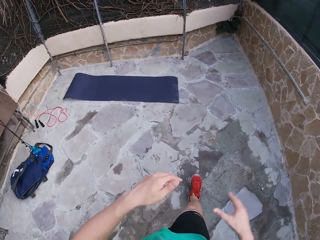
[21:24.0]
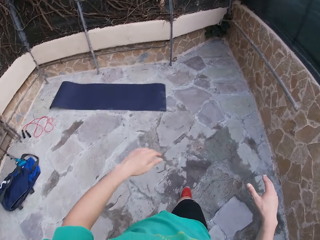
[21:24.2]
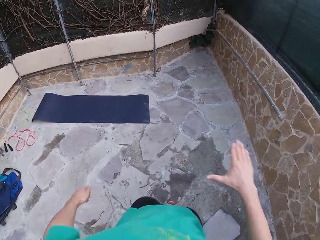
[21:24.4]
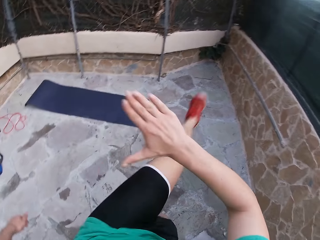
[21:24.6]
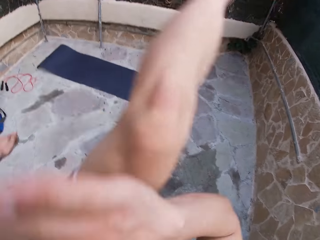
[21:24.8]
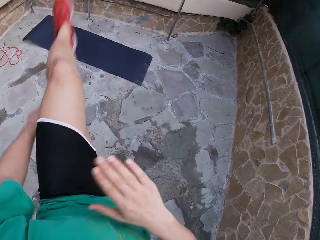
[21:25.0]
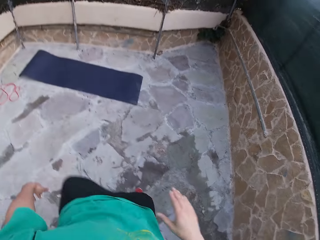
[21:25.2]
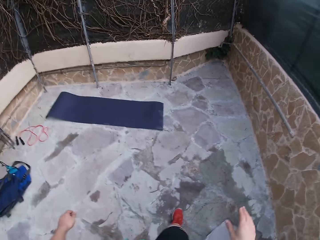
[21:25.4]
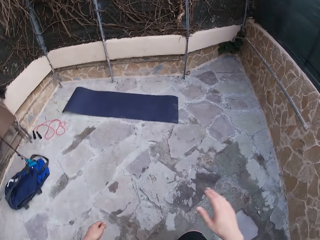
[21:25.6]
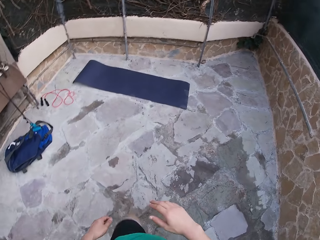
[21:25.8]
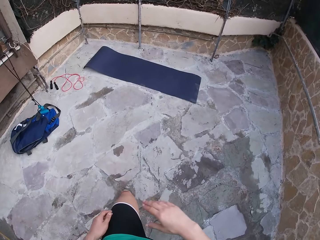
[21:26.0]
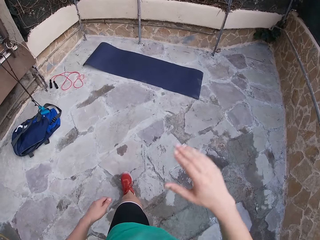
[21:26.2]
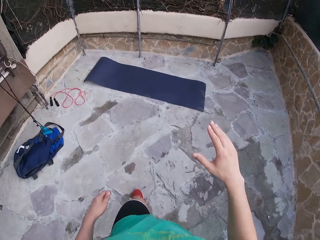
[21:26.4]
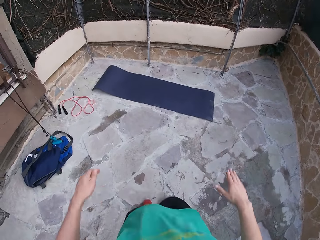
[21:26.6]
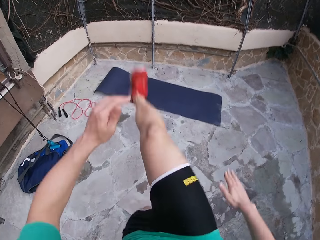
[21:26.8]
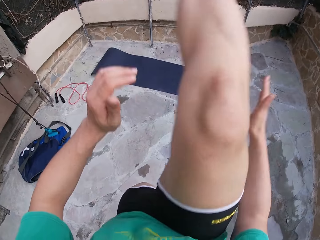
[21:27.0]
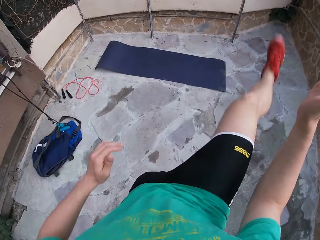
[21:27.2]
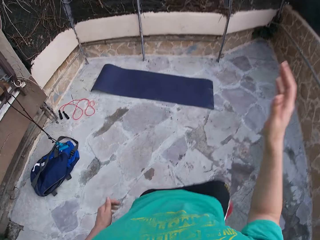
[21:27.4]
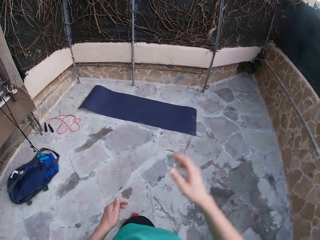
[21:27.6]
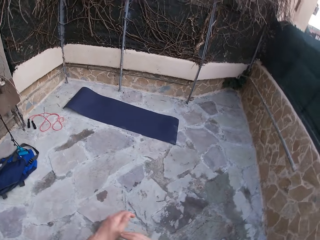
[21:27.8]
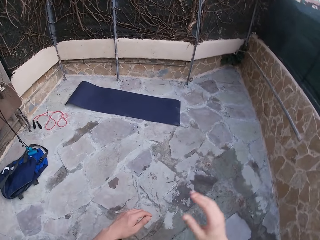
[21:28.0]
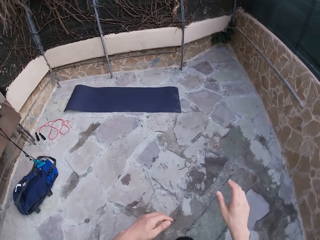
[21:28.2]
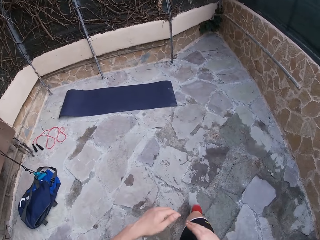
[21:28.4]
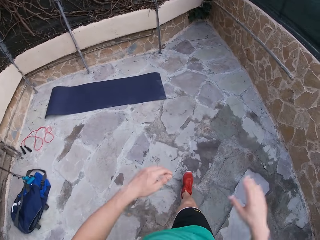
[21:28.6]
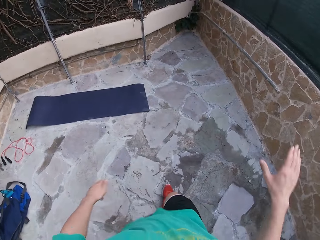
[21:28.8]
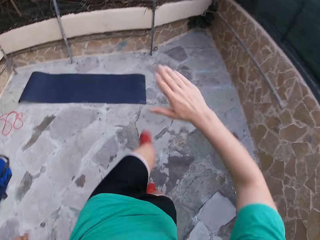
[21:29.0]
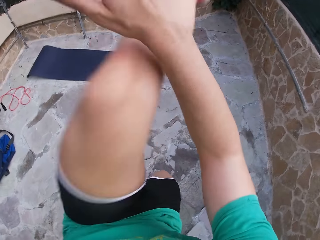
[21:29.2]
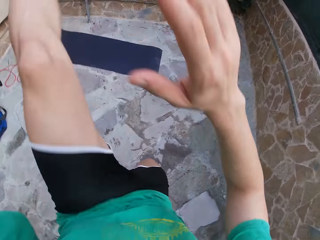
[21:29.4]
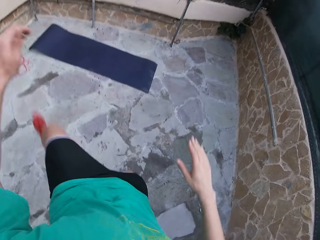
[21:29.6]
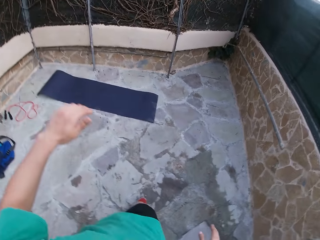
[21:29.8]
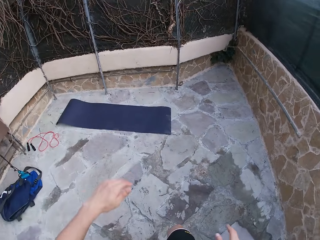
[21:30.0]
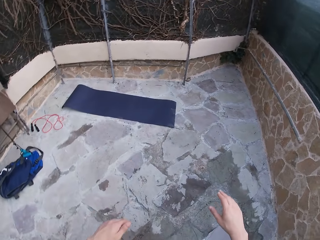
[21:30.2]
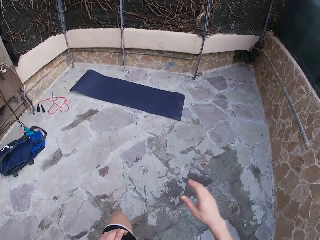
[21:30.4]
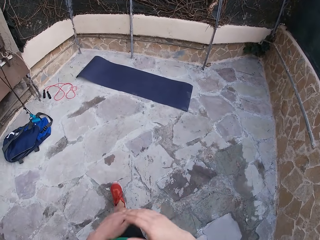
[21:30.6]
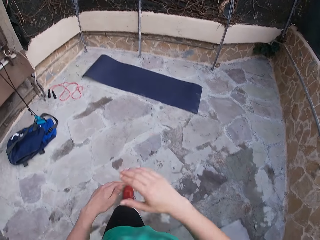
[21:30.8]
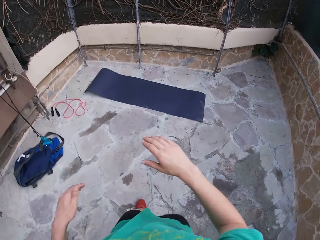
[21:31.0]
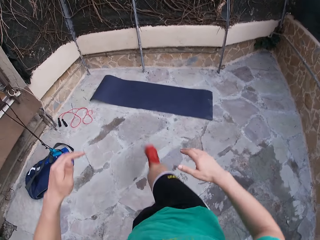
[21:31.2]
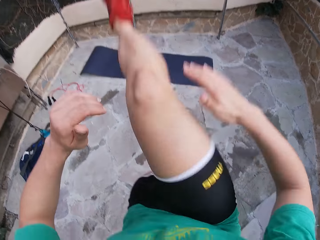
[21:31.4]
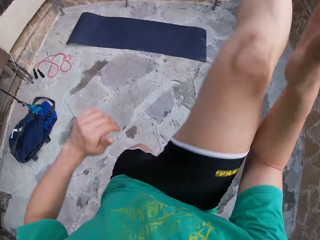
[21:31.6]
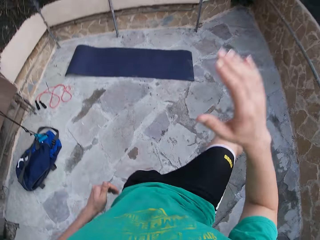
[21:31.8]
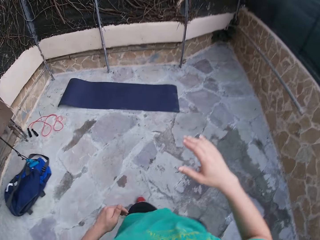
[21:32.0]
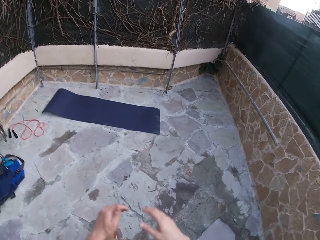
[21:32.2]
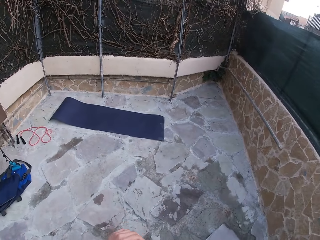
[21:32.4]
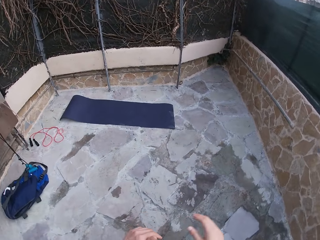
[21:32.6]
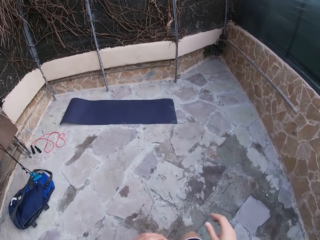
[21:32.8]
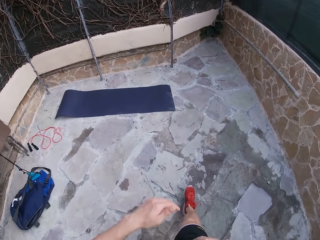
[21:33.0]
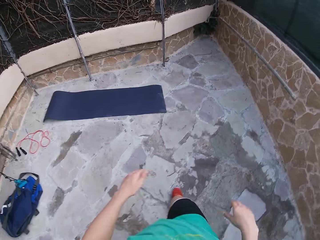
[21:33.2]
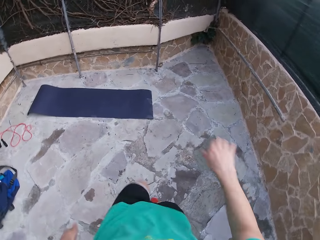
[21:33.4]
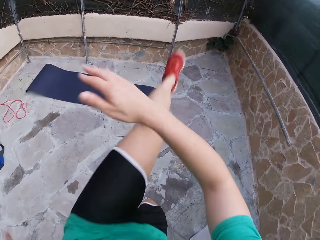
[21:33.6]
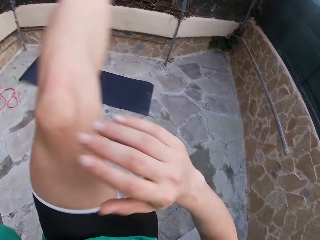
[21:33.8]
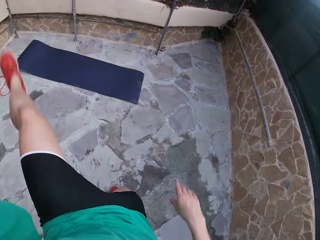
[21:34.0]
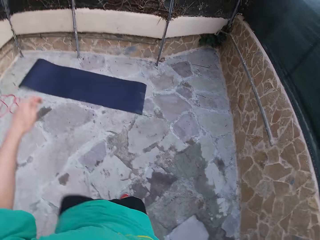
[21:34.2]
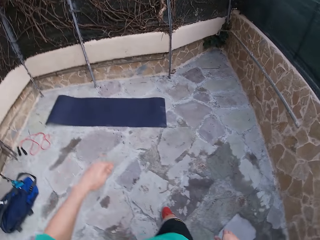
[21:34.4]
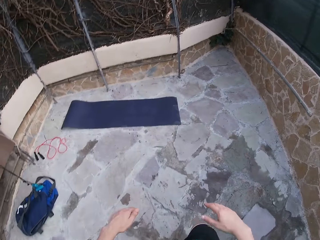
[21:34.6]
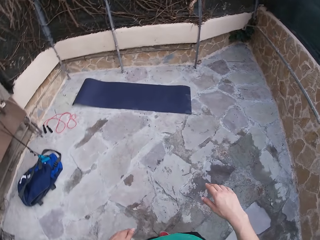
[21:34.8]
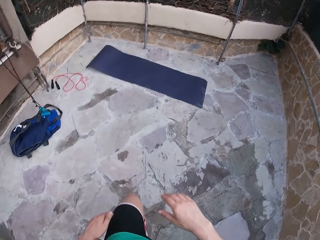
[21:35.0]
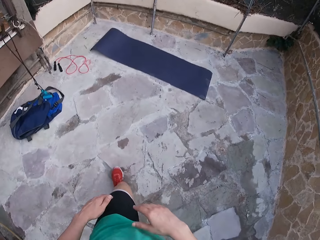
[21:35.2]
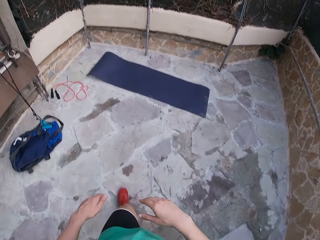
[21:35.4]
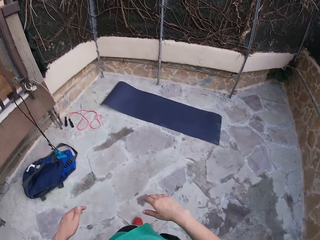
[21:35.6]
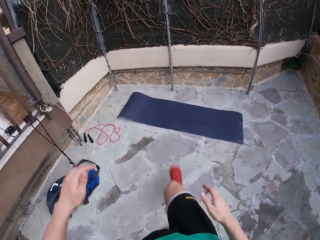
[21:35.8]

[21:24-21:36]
The camera wearer exercises.

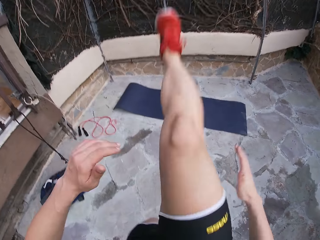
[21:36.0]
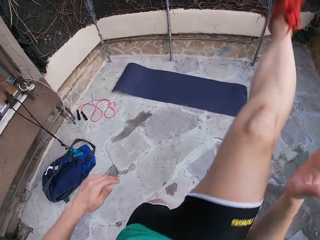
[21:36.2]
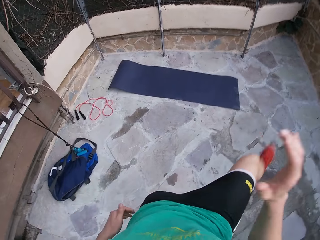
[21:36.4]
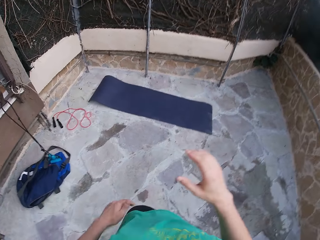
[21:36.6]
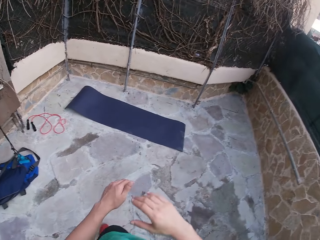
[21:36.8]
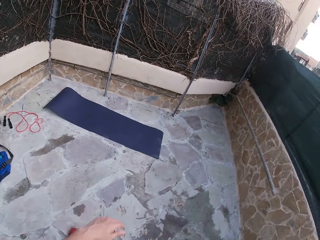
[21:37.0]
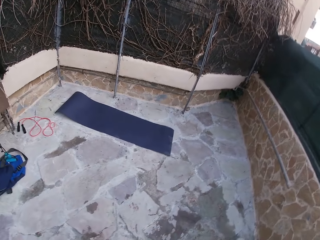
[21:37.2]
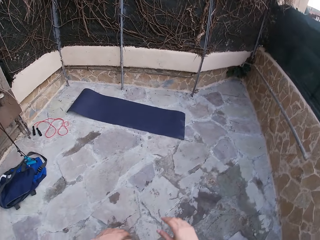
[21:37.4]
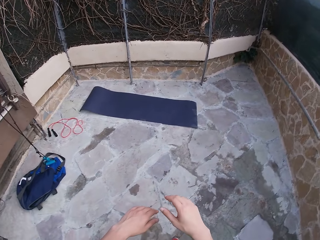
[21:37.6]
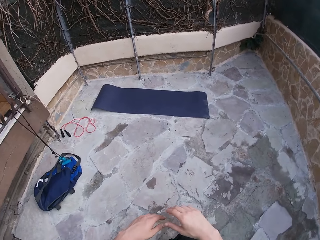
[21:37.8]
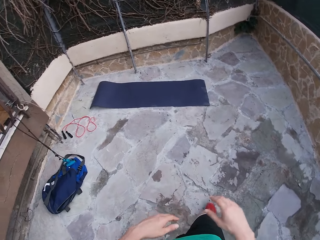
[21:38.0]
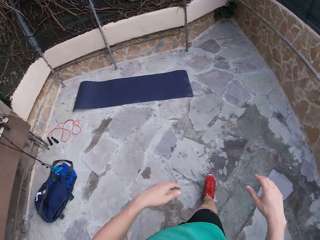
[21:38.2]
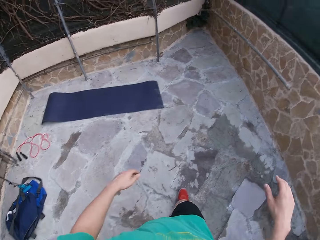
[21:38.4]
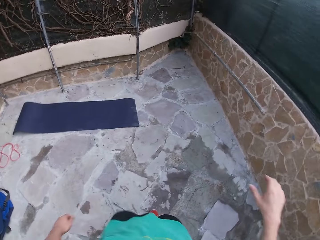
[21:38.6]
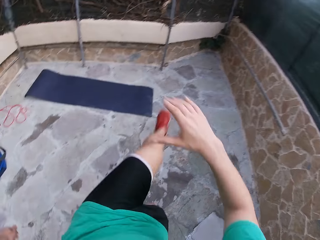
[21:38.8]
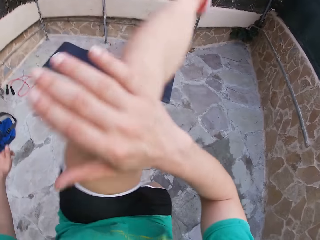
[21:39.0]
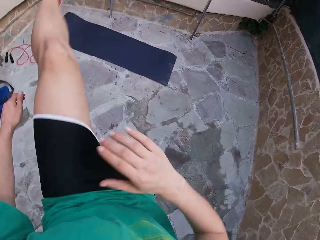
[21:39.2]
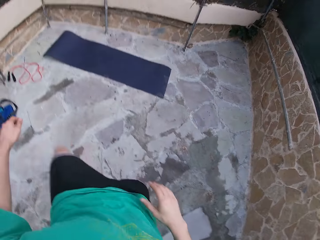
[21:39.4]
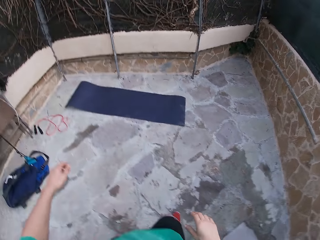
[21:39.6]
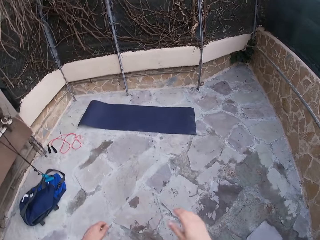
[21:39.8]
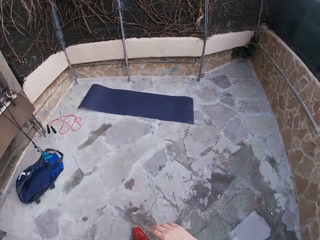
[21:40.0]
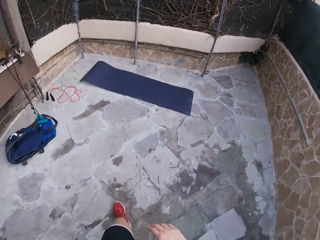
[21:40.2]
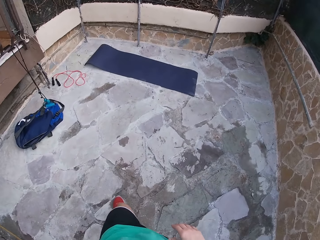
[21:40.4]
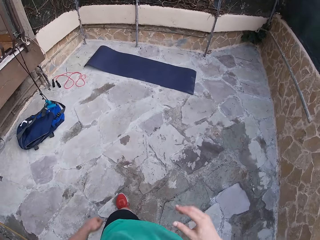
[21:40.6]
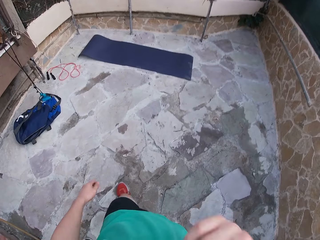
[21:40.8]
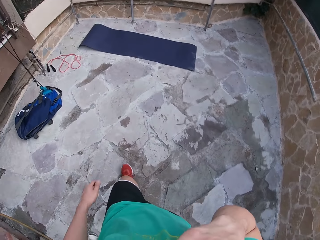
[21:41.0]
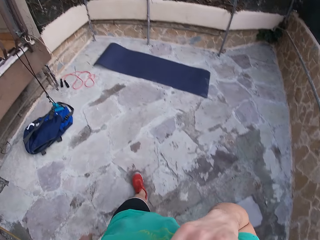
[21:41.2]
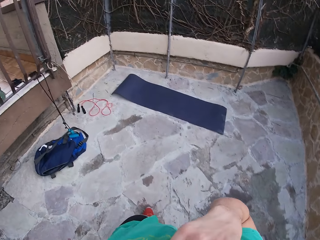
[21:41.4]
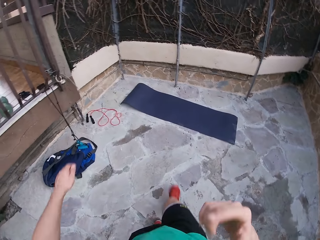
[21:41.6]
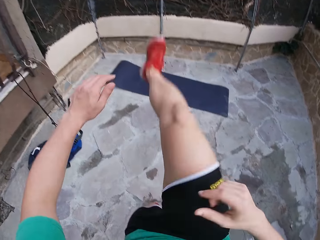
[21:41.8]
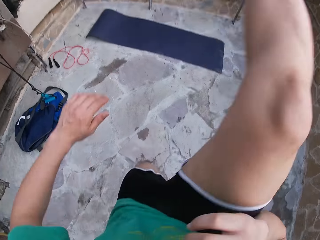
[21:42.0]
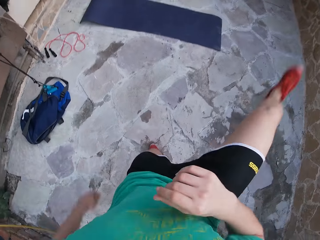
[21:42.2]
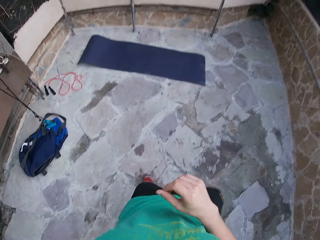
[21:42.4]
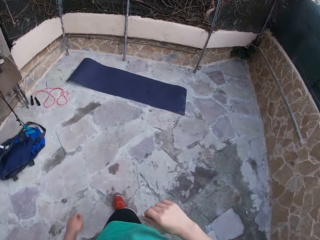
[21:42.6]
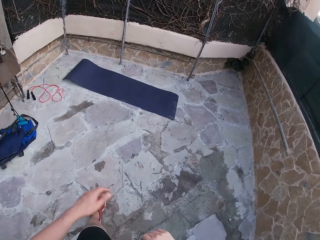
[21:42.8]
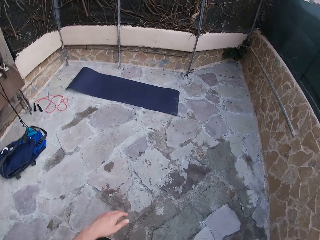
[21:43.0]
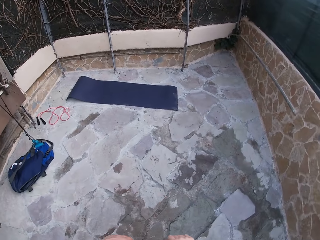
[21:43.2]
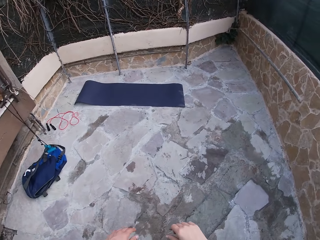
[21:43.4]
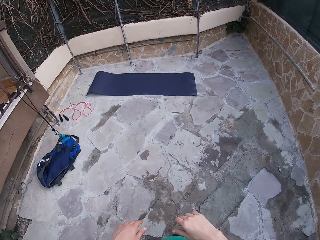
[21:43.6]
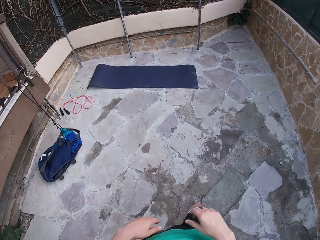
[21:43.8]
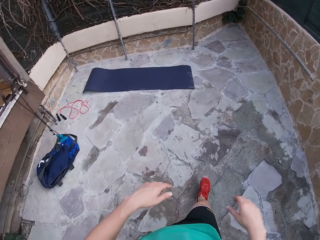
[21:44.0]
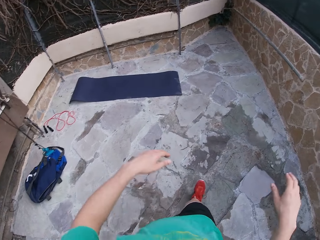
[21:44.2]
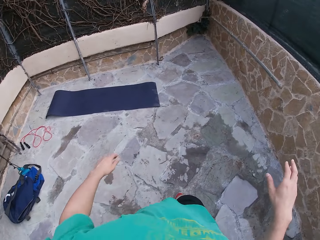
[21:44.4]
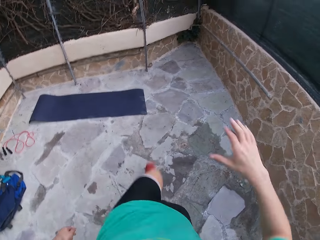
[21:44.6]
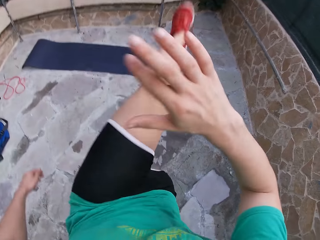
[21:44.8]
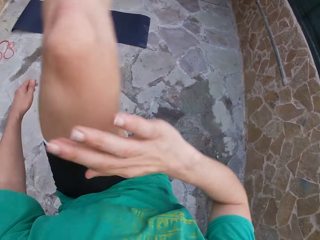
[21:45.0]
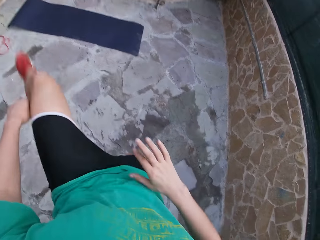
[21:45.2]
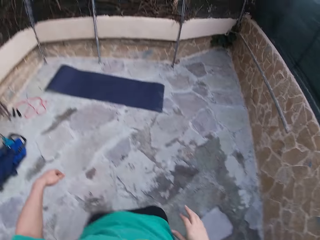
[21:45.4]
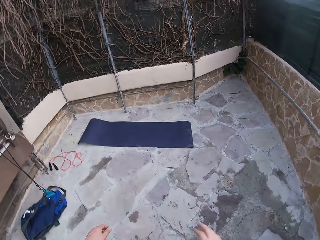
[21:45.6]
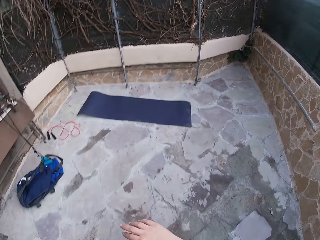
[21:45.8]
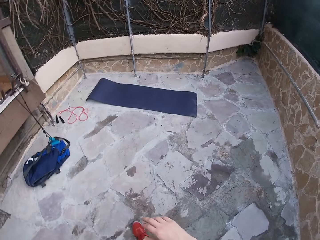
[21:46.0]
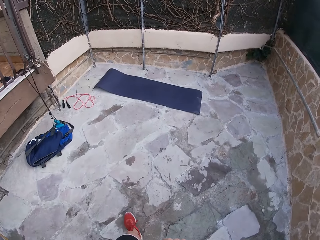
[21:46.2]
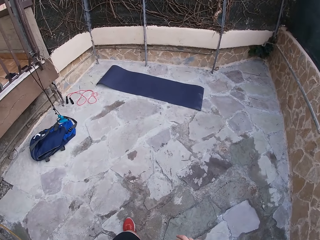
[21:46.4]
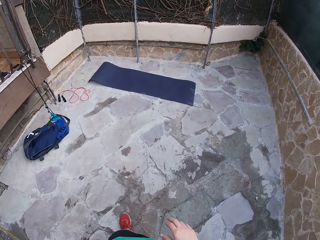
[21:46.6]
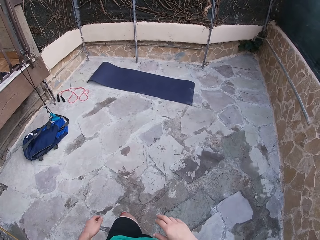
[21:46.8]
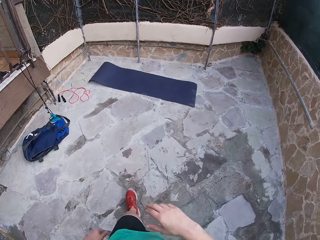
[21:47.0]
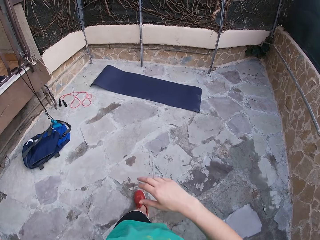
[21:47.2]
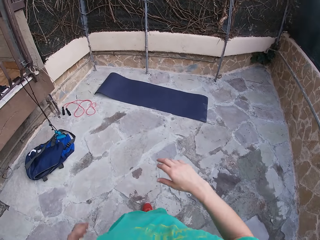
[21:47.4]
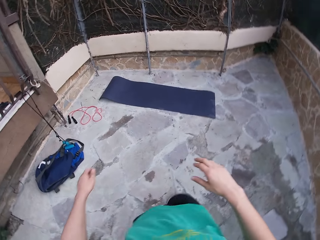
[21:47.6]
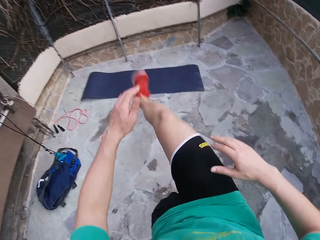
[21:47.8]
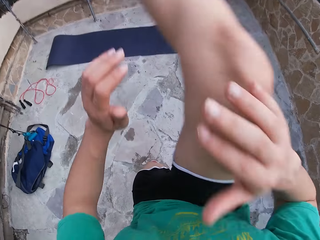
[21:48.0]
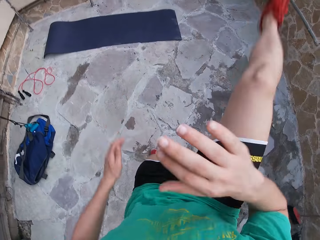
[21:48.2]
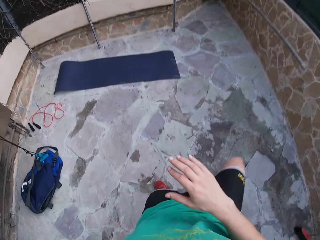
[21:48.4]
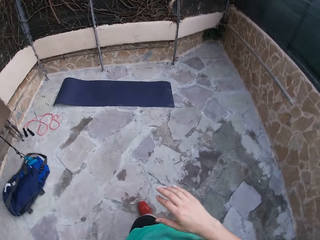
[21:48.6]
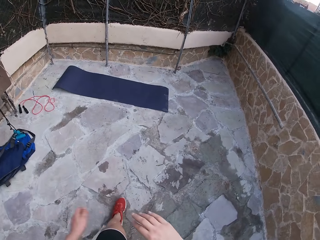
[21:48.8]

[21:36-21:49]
The camera wearer touches his face. He exercises on the field.
